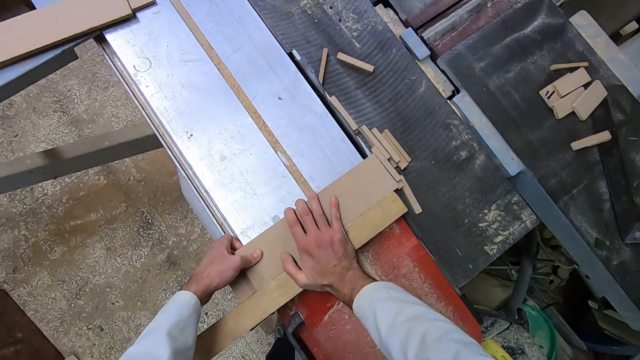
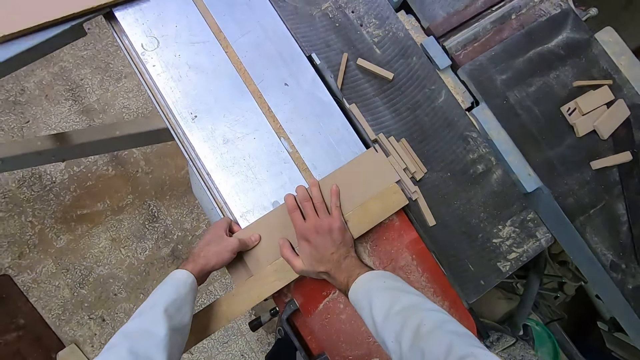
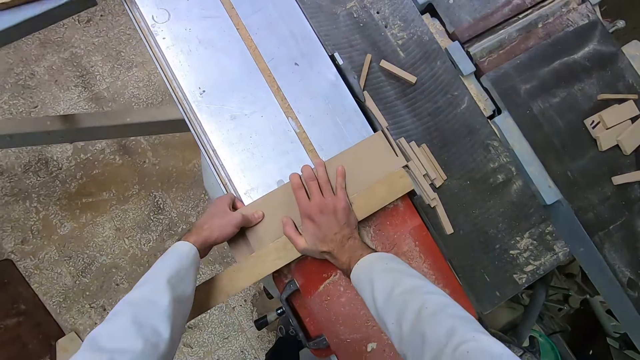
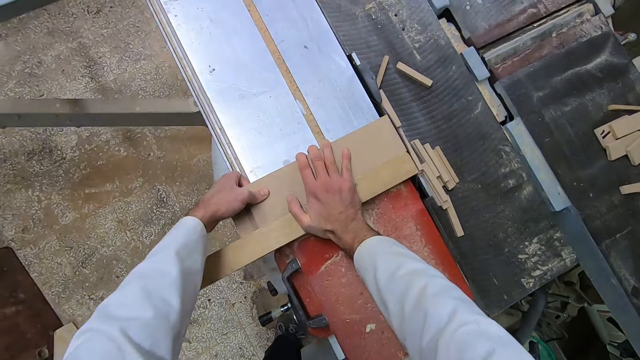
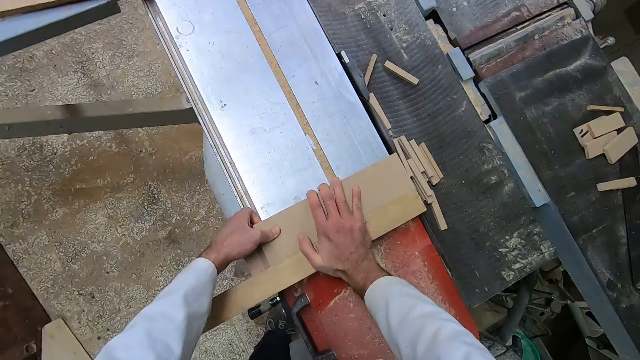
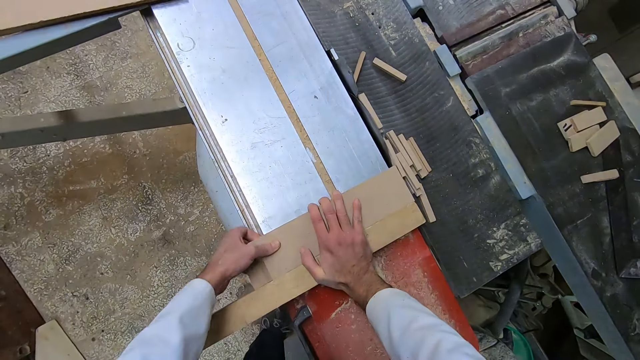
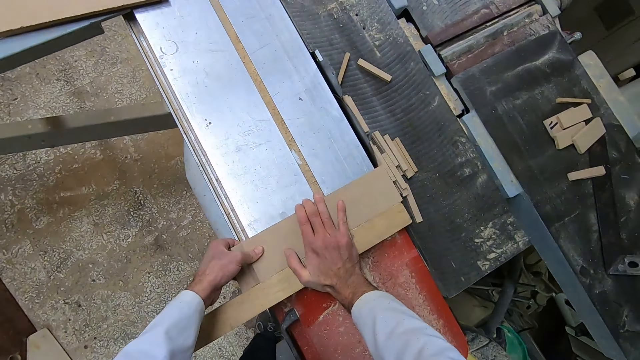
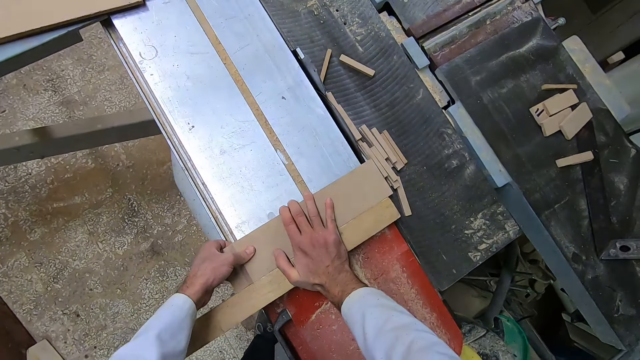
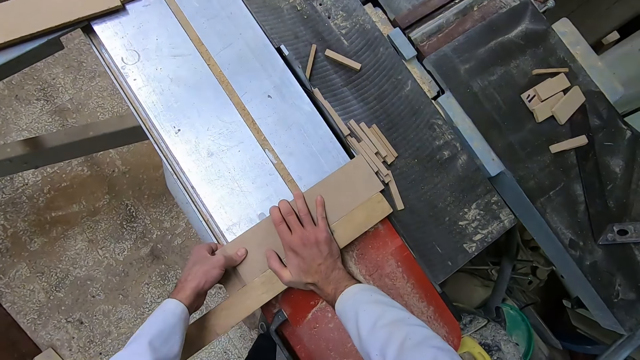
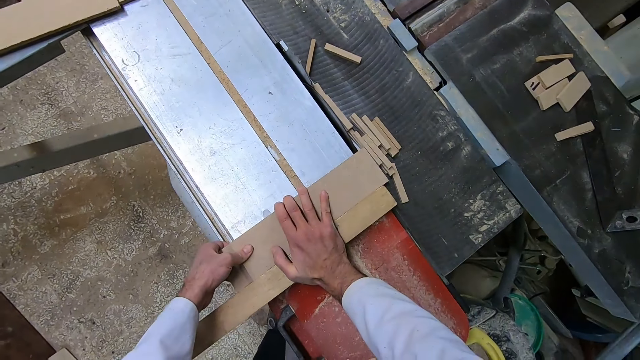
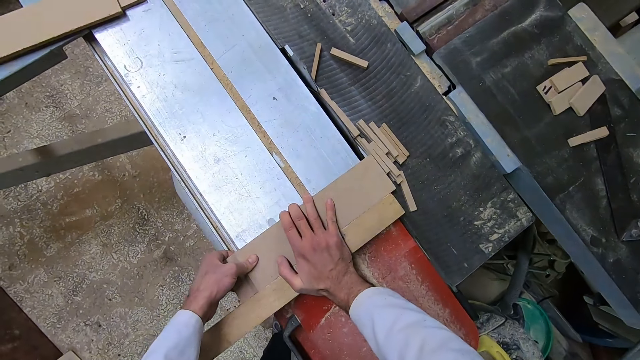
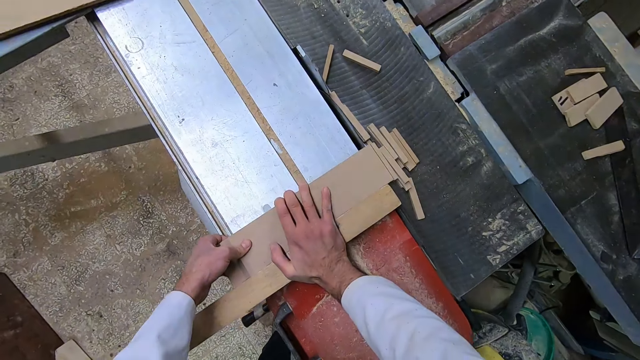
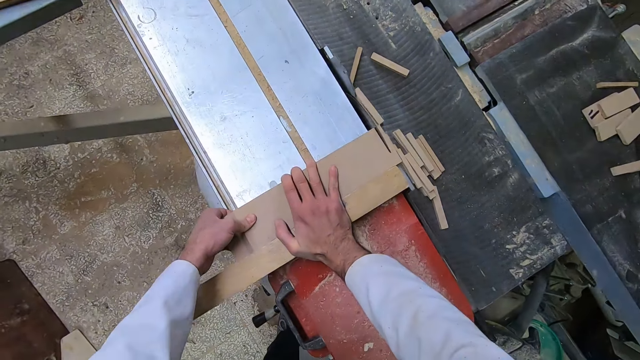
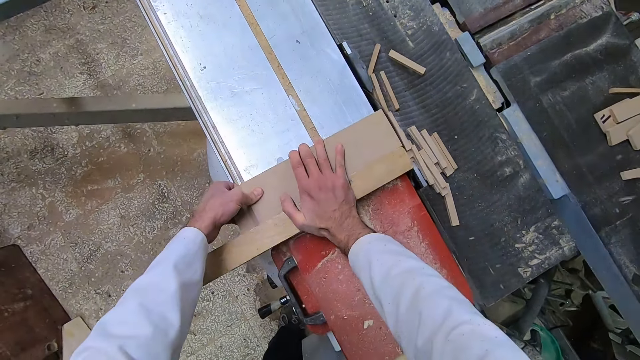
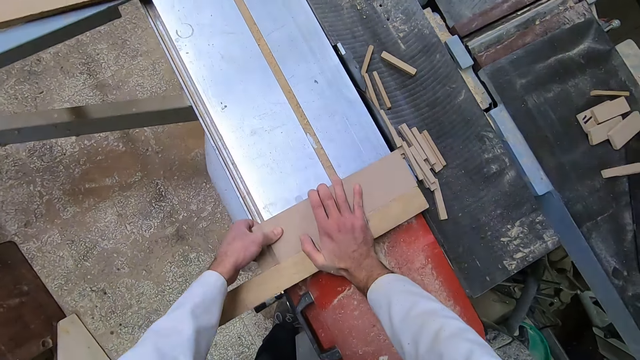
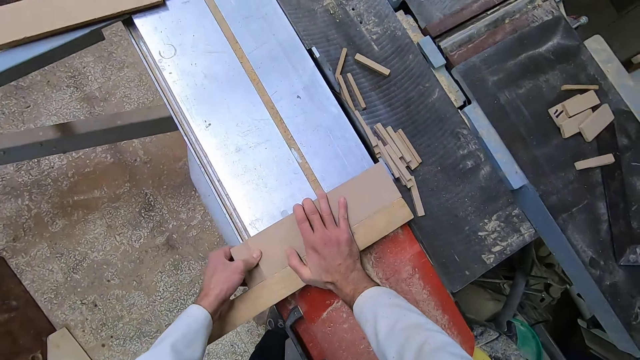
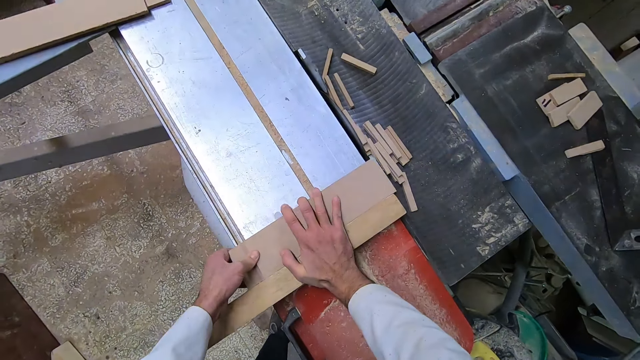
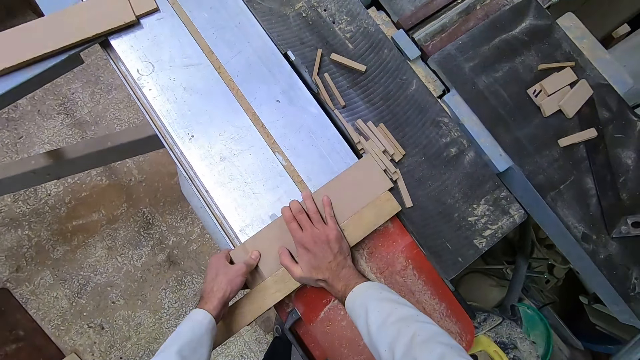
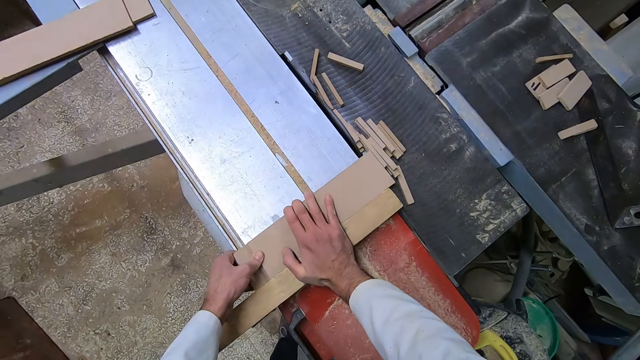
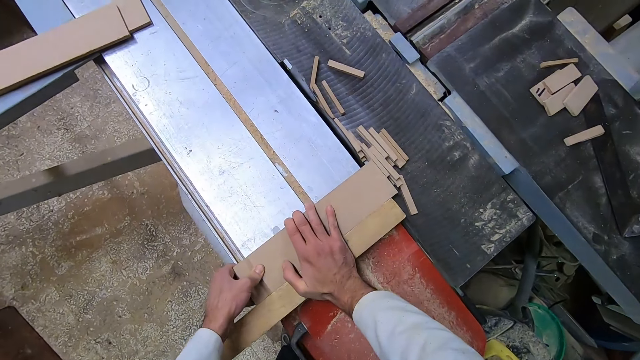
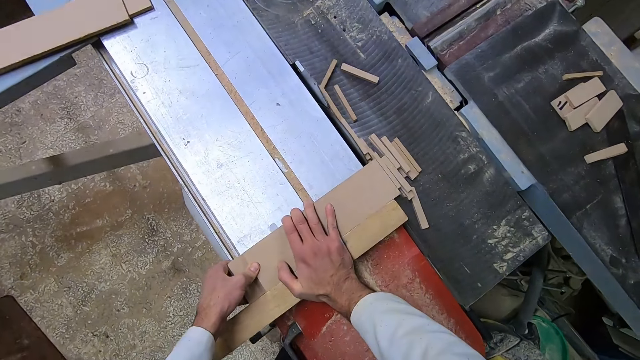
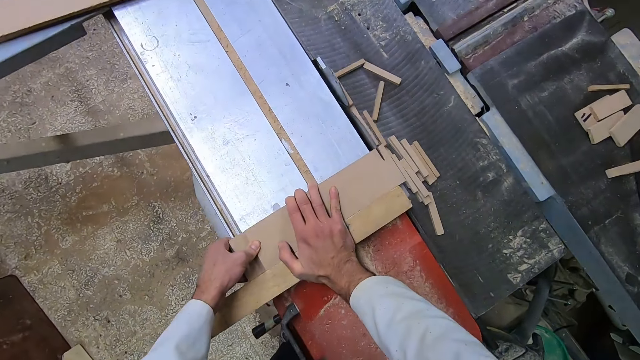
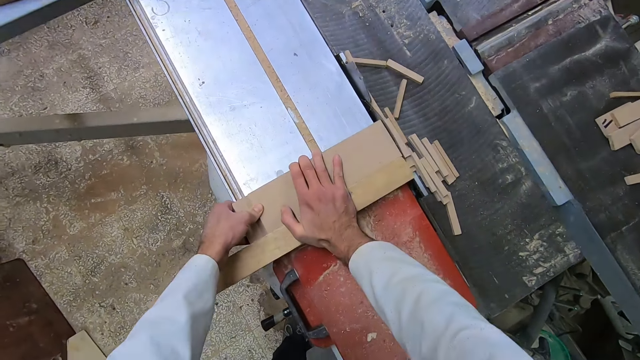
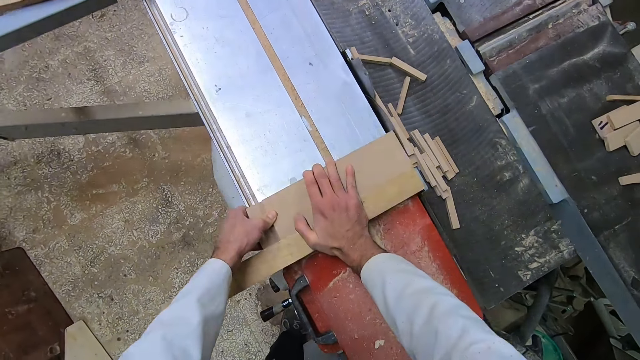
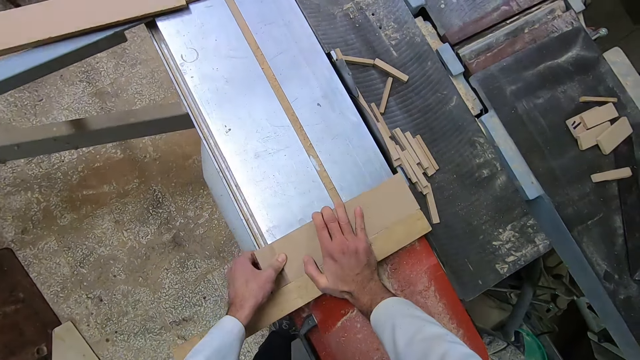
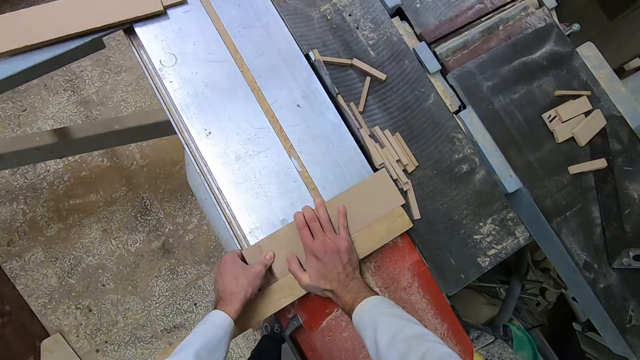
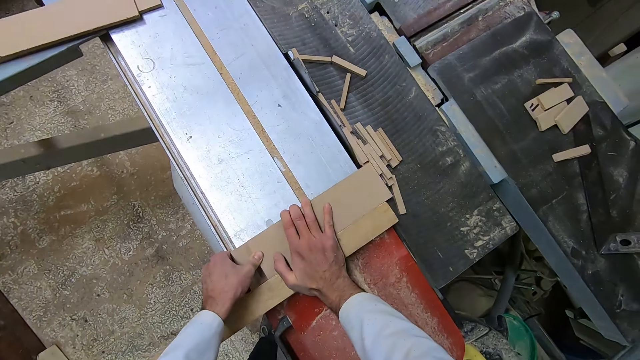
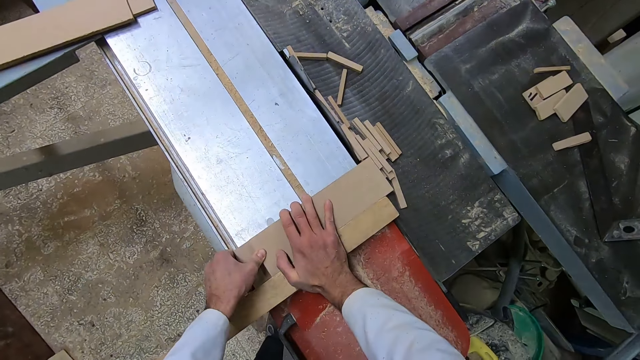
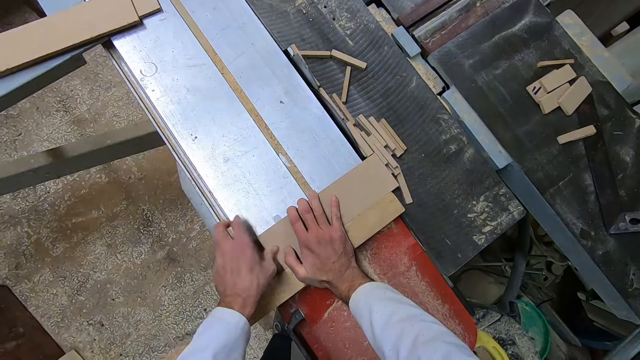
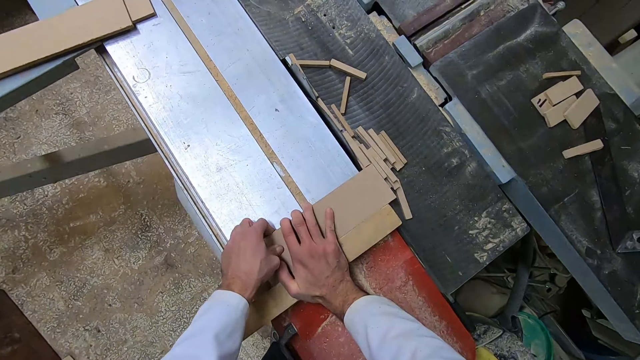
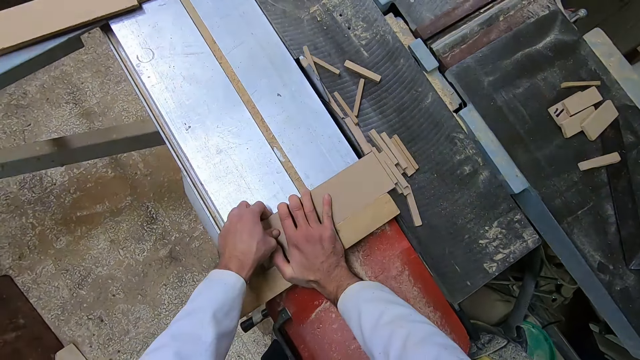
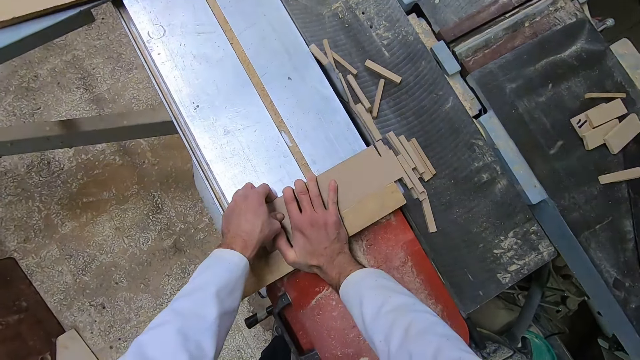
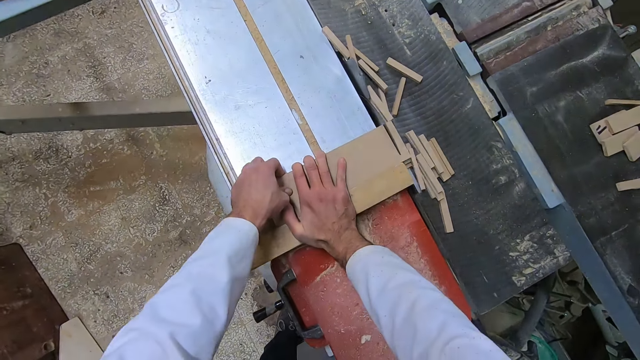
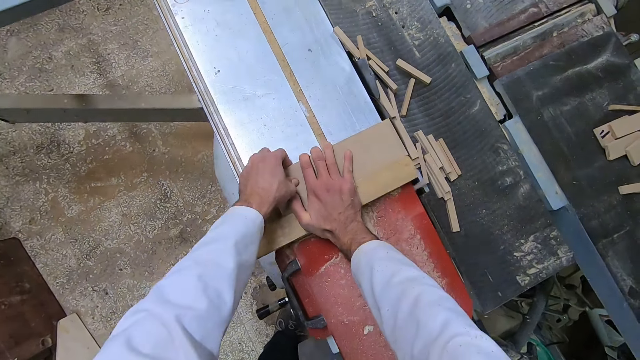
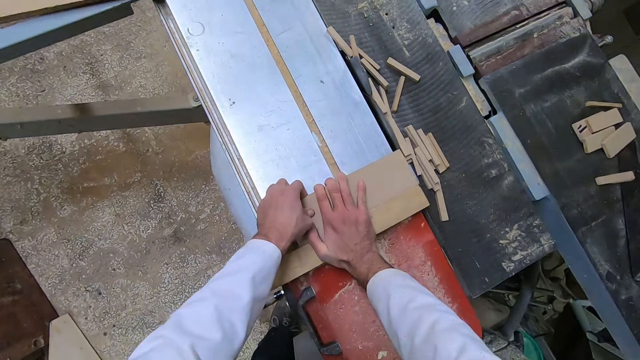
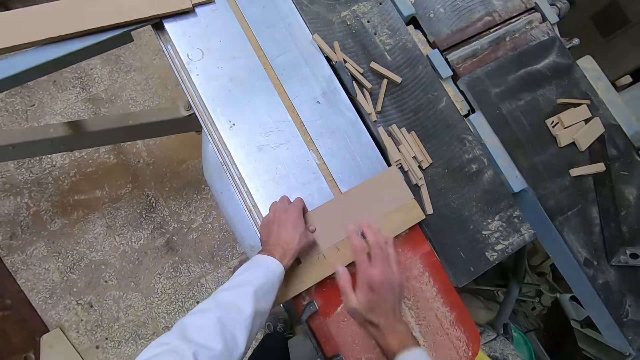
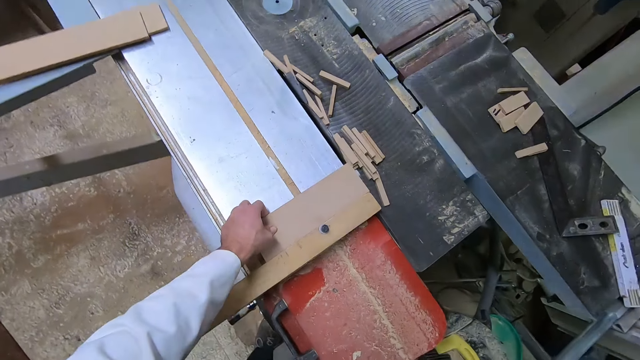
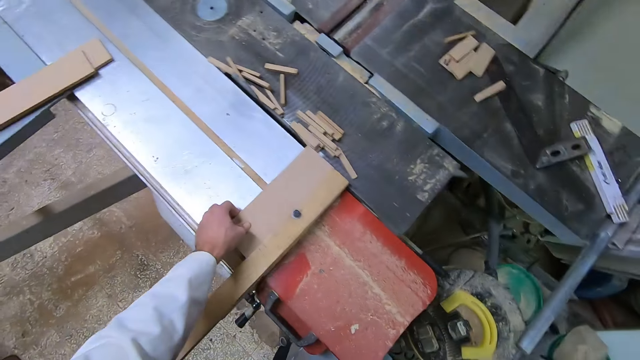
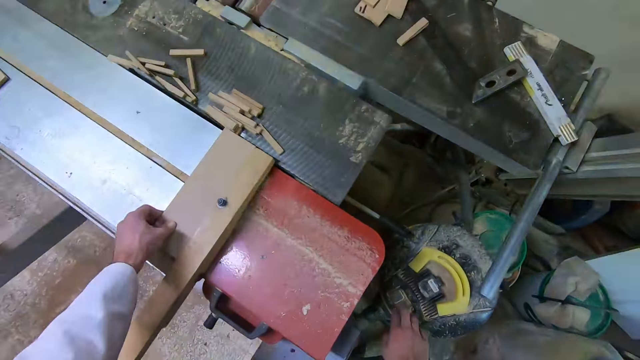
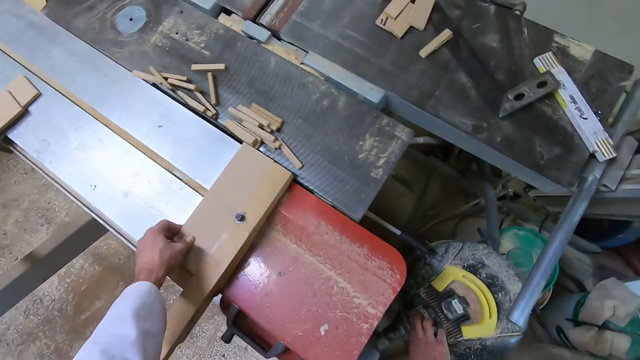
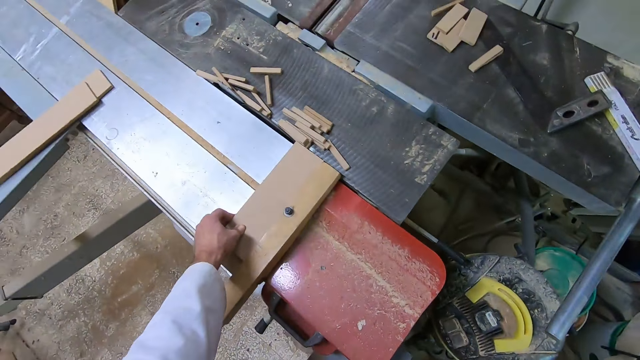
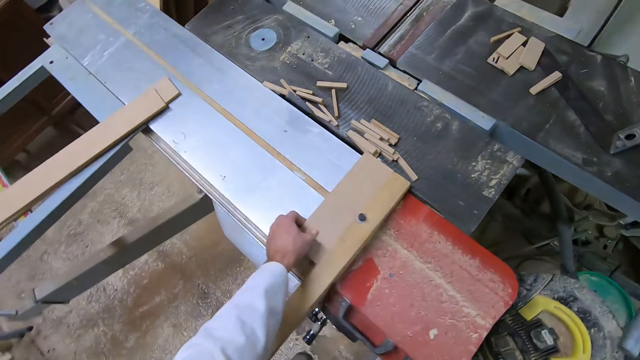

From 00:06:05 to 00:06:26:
The camera wearer cuts the wood with the sawing machine. They remove the wood from the sawing machine. They adjust the wood on the sawing machine. They cut the wood with the sawing machine. They remove the wood from the sawing machine. They adjust the wood on the sawing machine. They cut the wood with the sawing machine. They remove the wood from the sawing machine. They adjust the wood on the sawing machine. They cut the wood with the sawing machine. They remove the wood from the sawing machine. They switch off the engine of the sawing machine. They hold down the pieces of wood on the table saw cutter.
